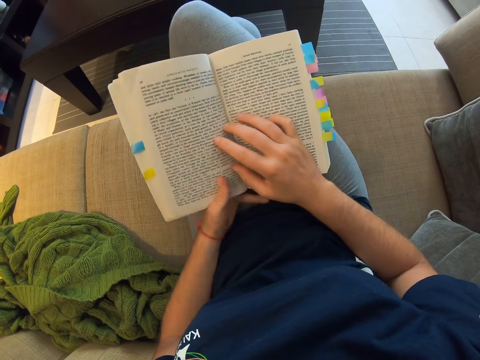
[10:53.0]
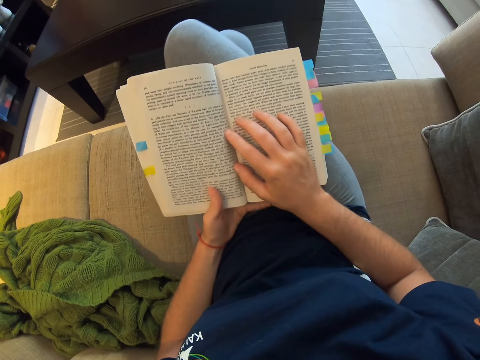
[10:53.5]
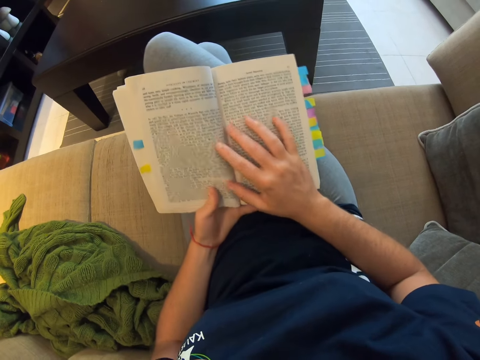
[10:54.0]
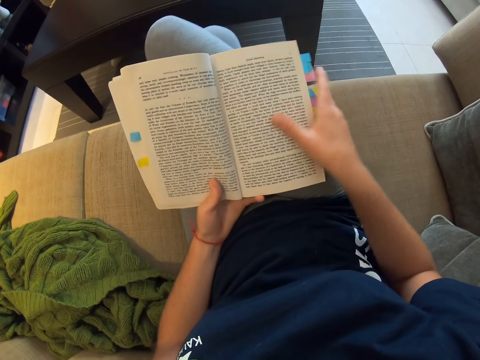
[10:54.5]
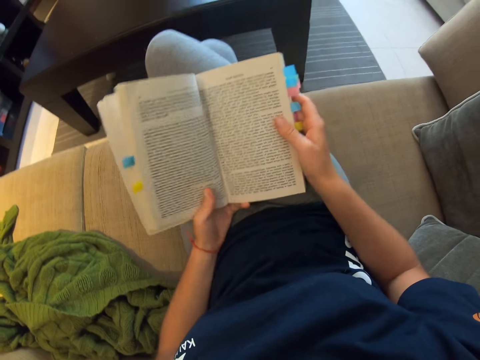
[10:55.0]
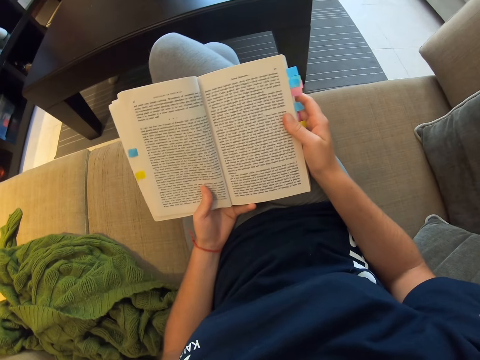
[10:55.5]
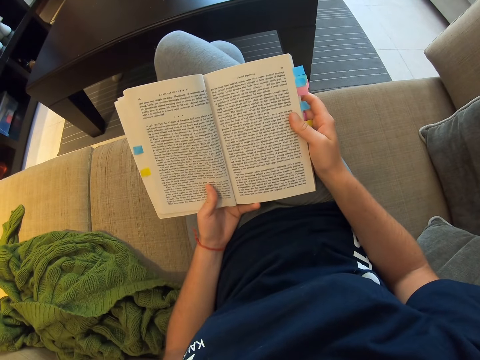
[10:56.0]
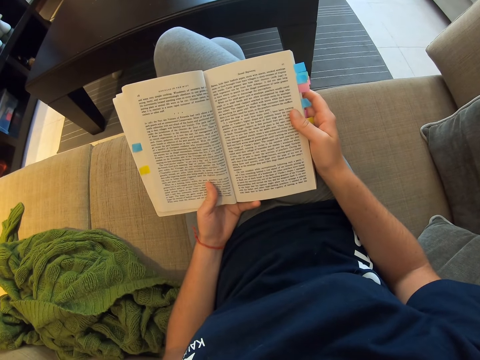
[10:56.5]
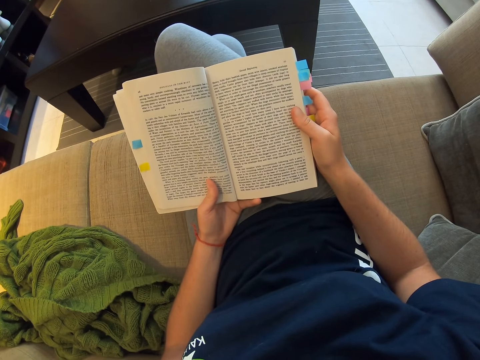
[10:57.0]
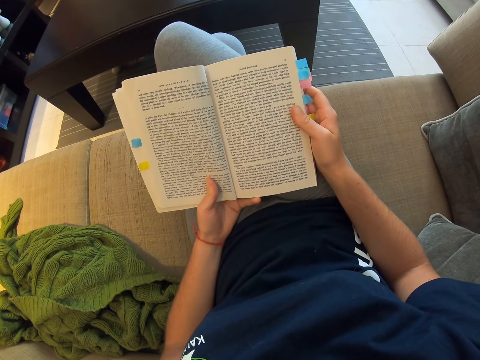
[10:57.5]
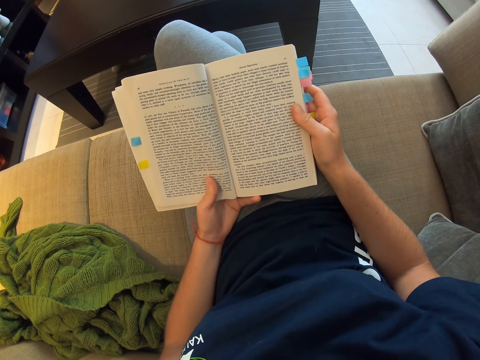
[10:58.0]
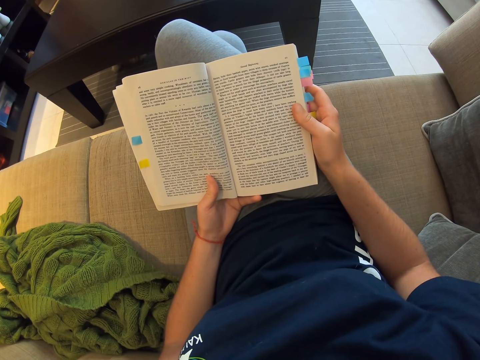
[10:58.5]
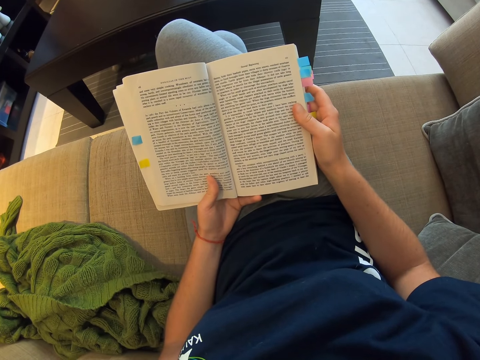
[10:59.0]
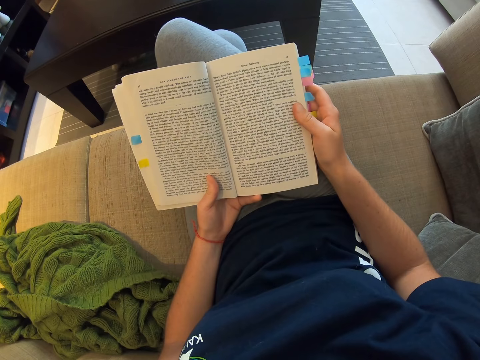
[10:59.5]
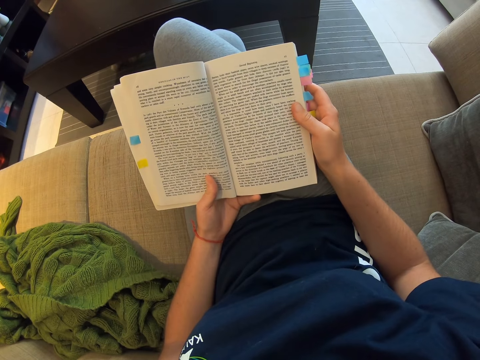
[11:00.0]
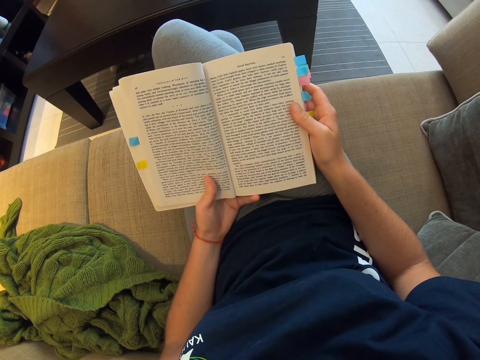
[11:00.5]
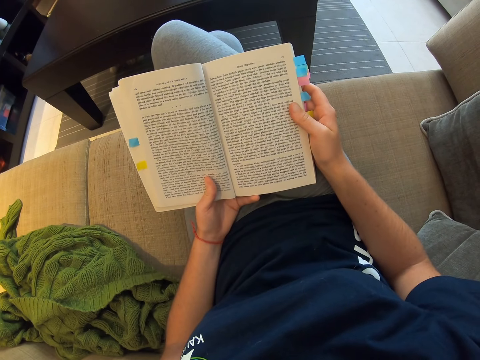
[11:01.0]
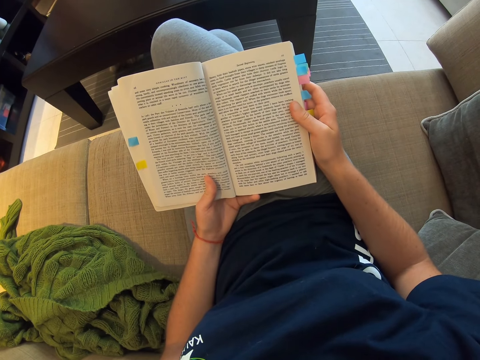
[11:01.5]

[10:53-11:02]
The camera wearer reads the book.

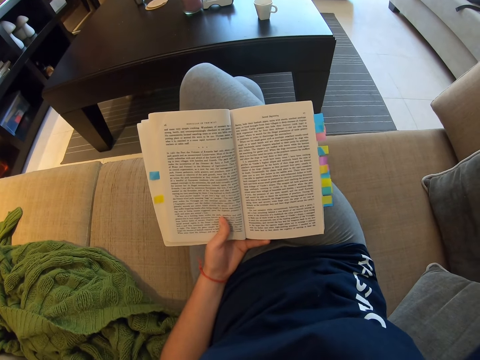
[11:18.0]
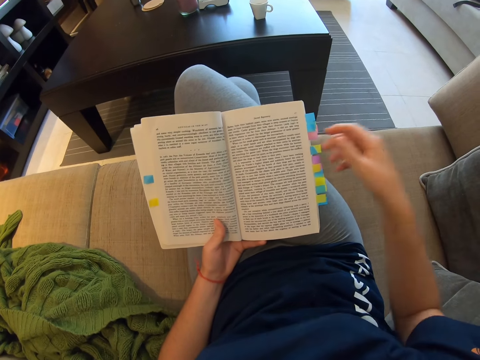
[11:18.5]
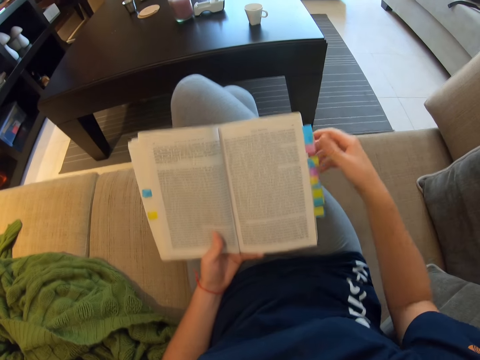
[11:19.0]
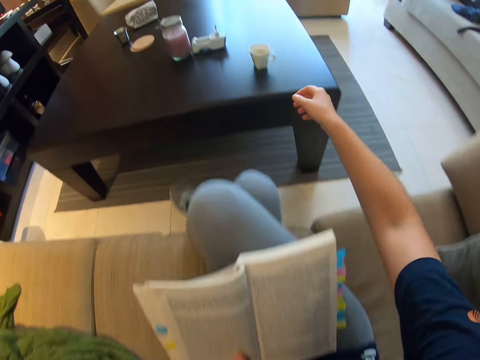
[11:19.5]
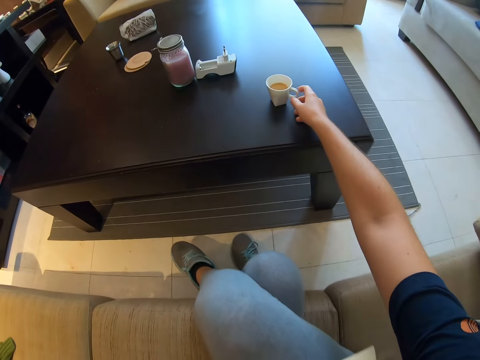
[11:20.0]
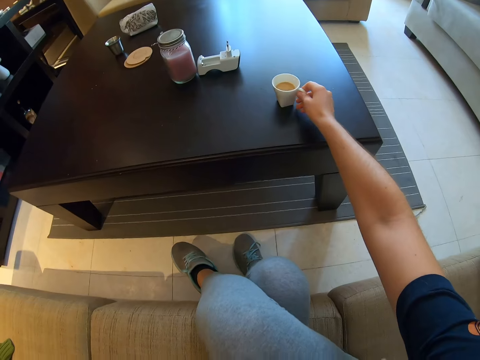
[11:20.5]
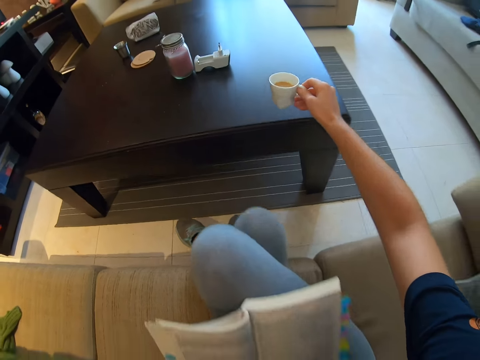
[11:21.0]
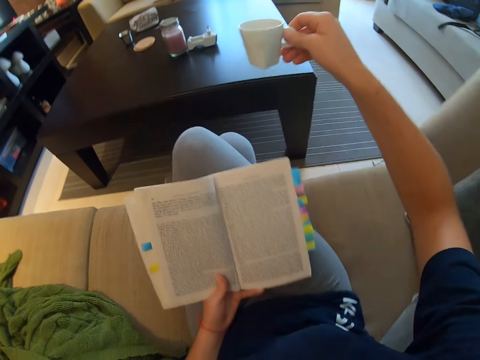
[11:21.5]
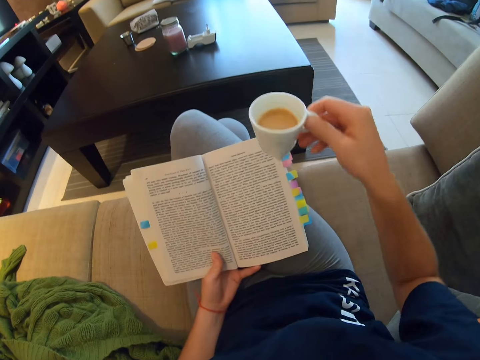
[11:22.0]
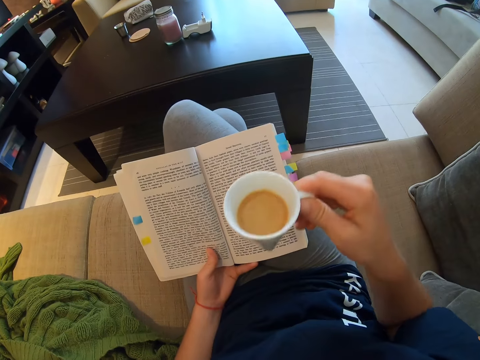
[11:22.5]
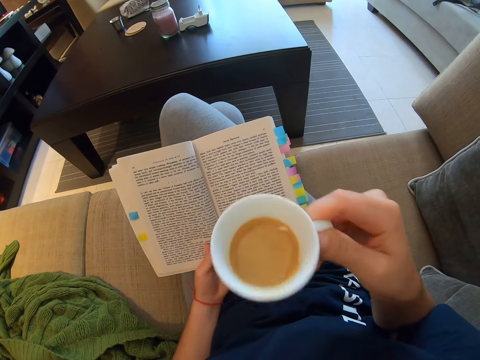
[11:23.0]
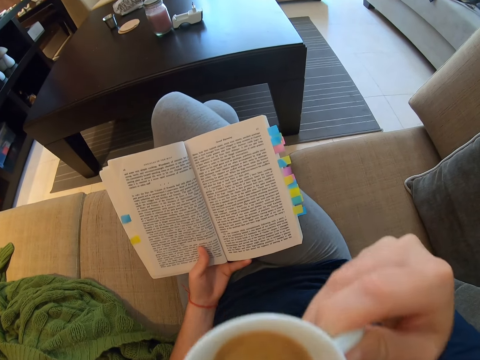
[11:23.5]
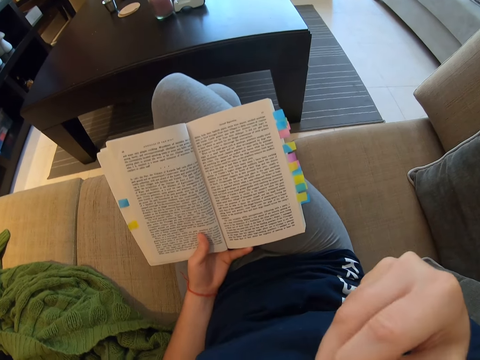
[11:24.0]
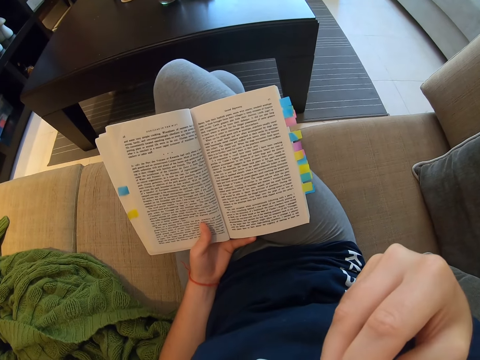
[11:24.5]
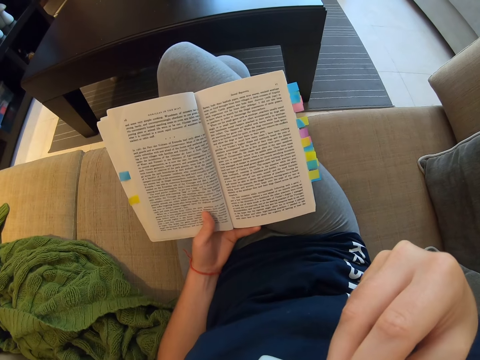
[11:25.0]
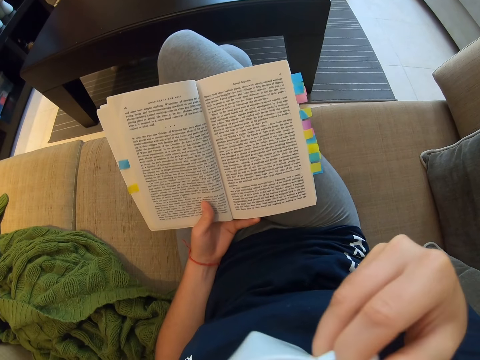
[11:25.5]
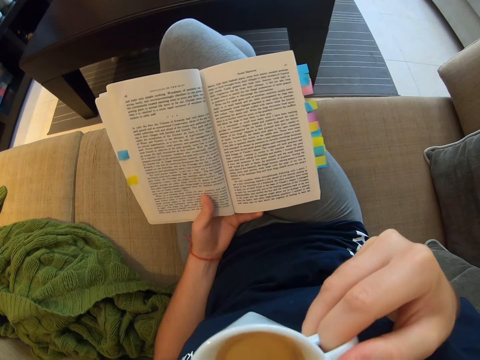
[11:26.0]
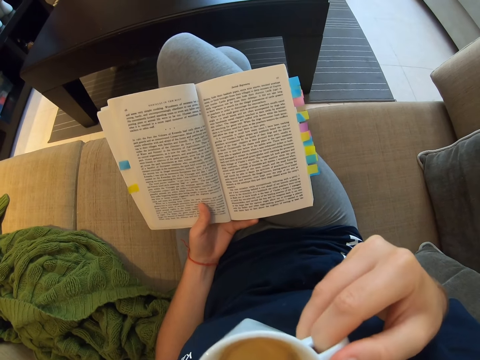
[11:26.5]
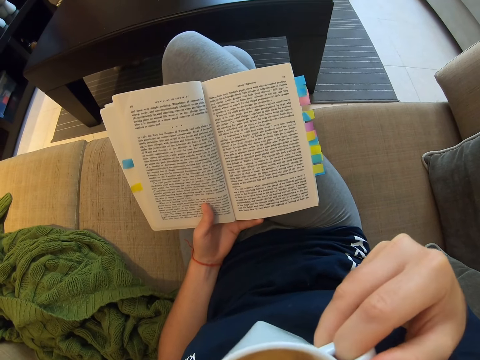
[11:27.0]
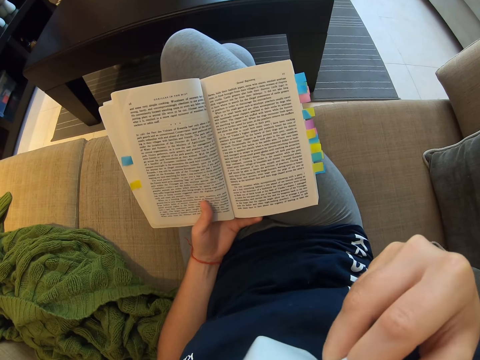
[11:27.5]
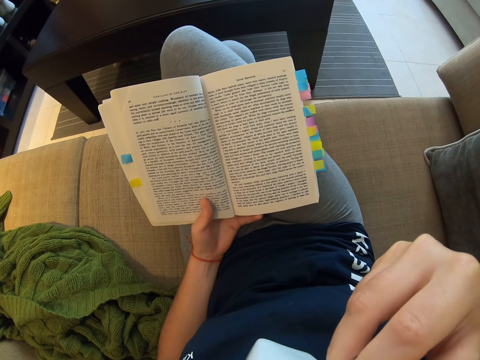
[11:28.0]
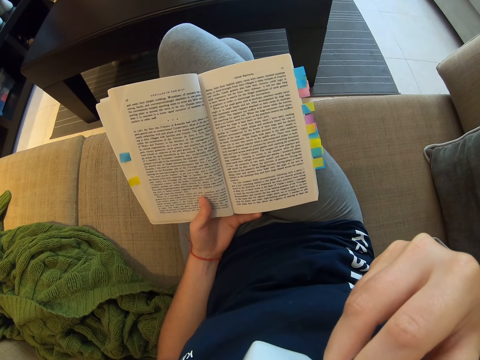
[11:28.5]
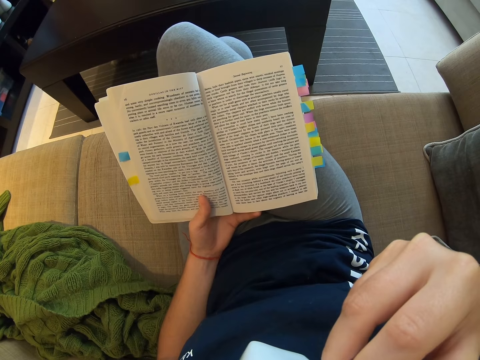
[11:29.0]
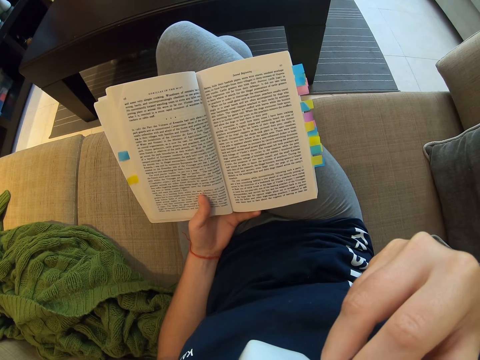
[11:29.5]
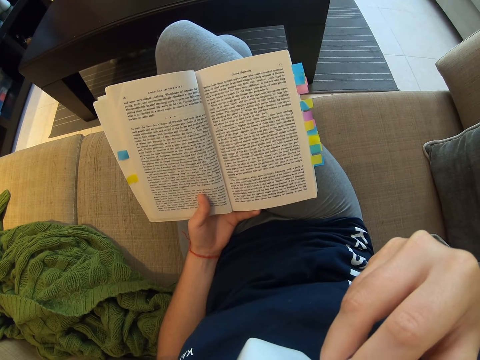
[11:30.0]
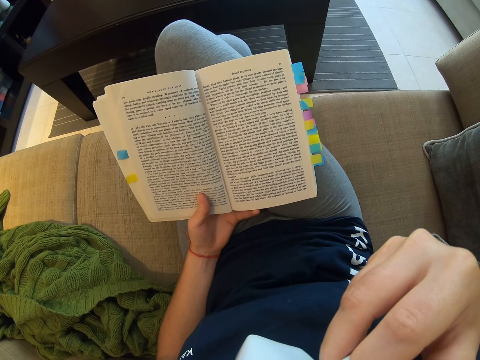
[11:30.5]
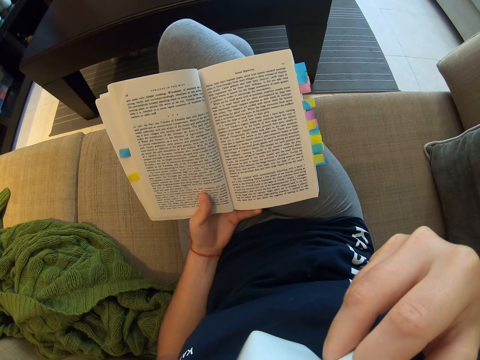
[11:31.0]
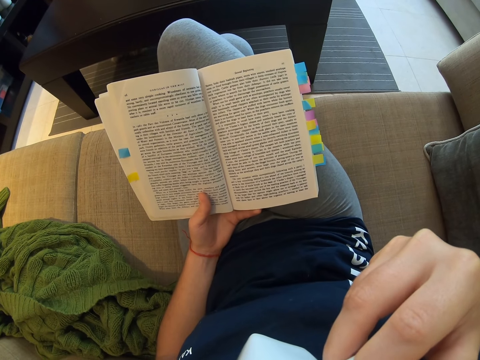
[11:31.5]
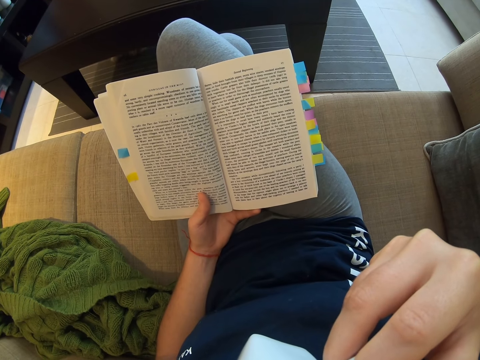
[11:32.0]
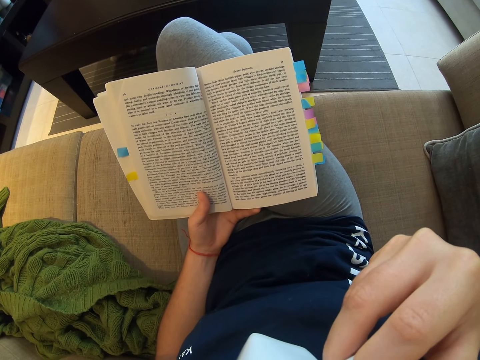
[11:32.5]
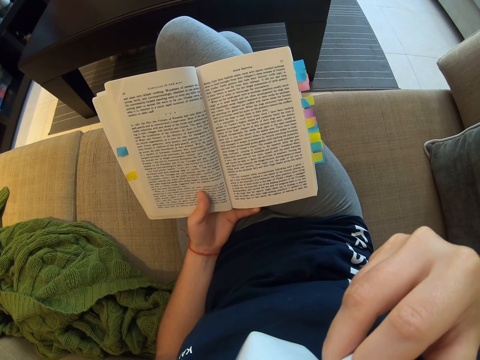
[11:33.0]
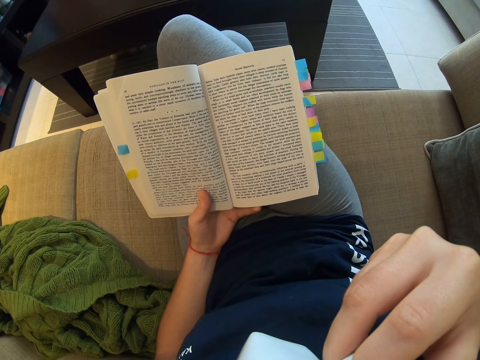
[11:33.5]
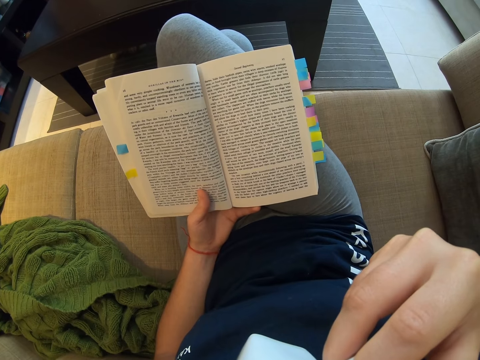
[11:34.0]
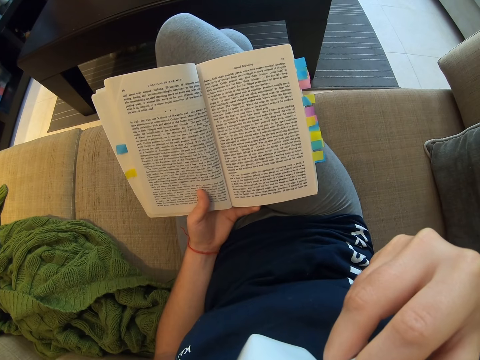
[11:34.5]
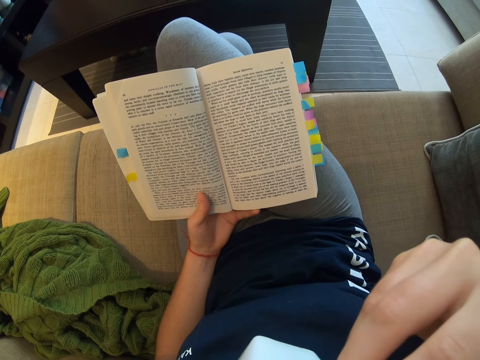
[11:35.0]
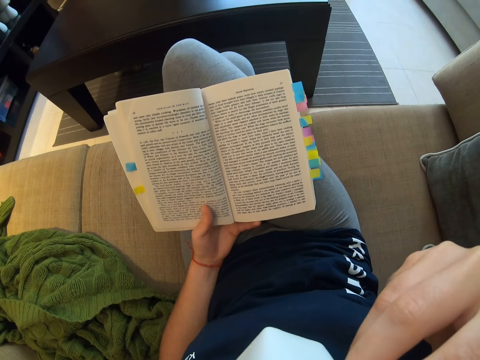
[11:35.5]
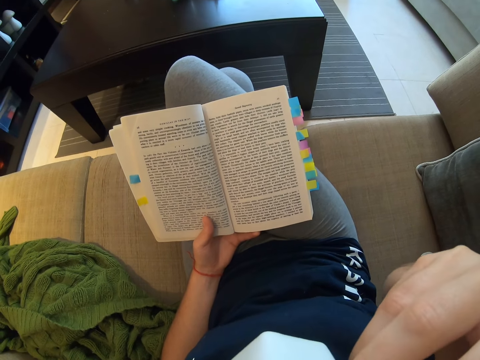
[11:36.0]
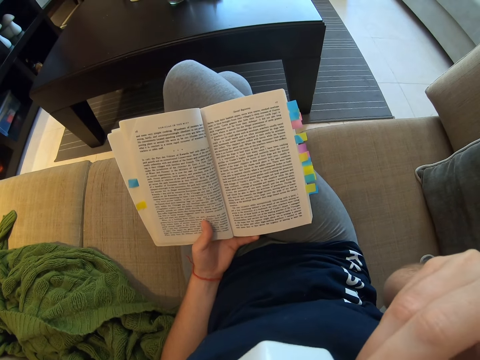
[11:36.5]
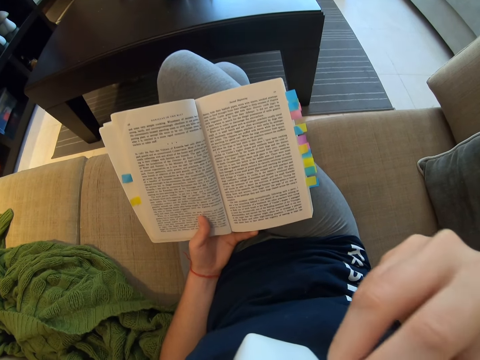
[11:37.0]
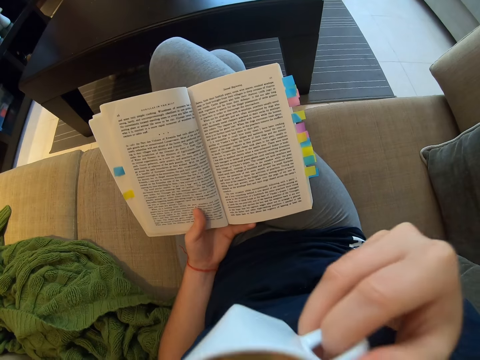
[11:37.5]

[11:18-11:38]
The camera wearer picks the cup of coffee. They drink the coffee.
